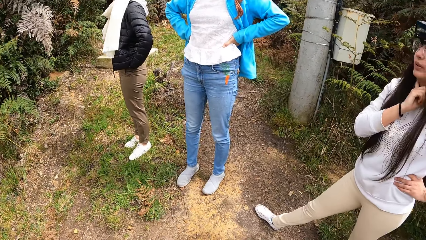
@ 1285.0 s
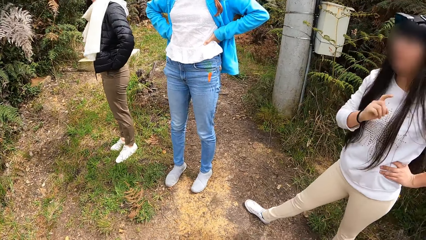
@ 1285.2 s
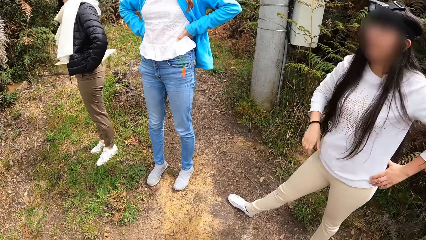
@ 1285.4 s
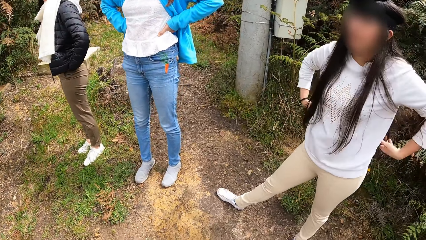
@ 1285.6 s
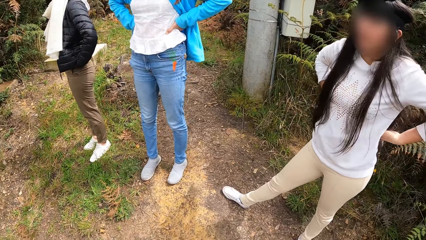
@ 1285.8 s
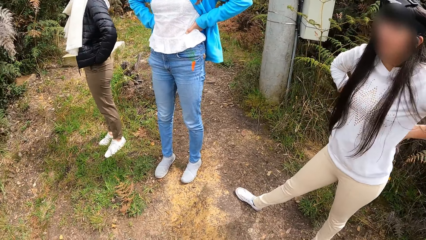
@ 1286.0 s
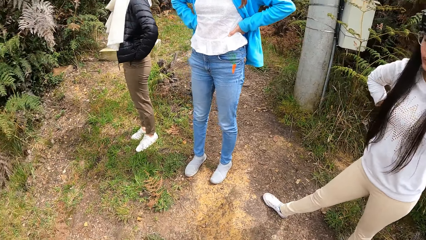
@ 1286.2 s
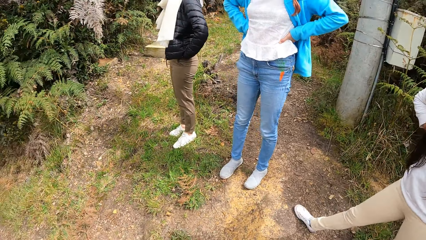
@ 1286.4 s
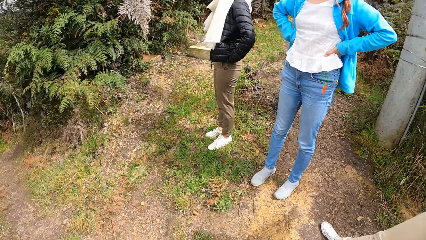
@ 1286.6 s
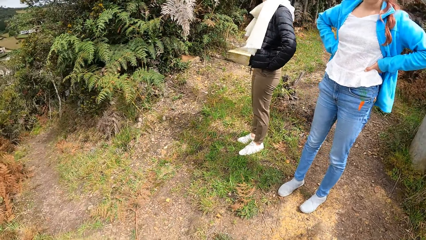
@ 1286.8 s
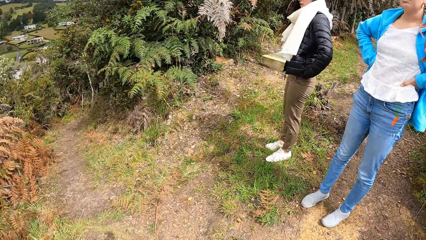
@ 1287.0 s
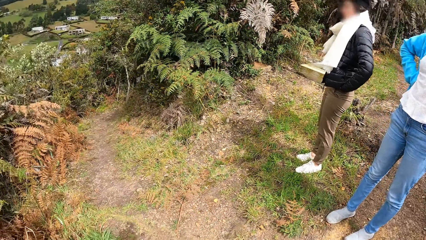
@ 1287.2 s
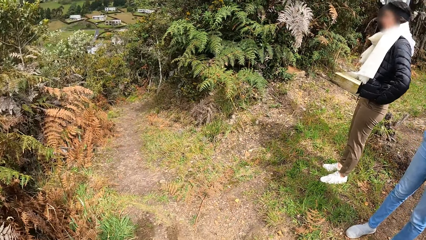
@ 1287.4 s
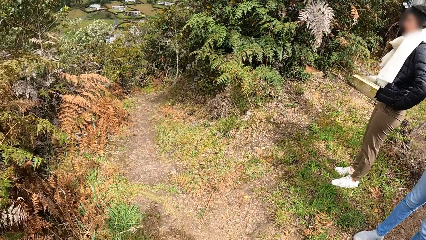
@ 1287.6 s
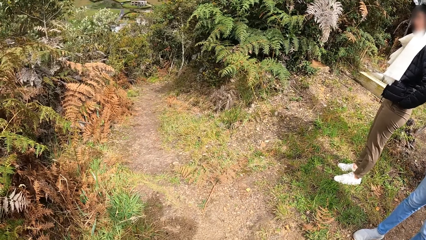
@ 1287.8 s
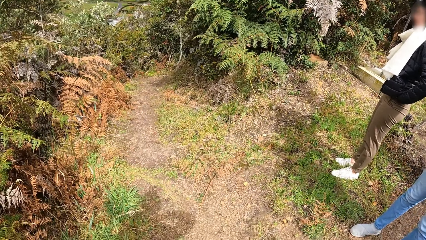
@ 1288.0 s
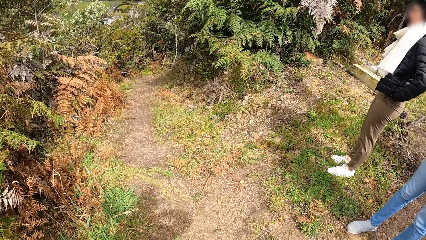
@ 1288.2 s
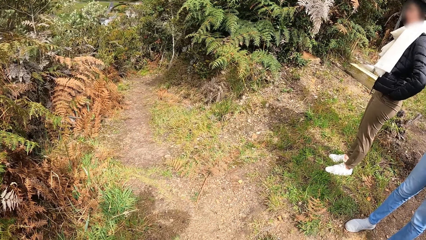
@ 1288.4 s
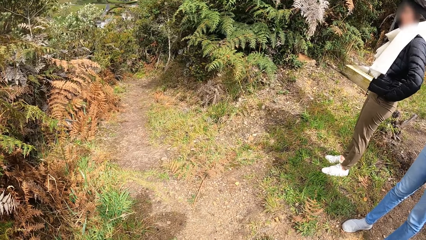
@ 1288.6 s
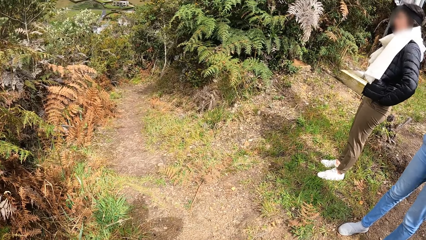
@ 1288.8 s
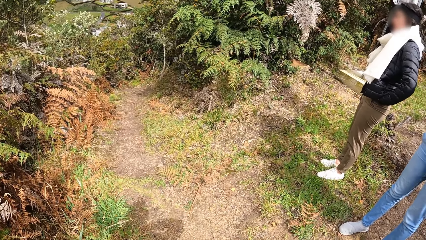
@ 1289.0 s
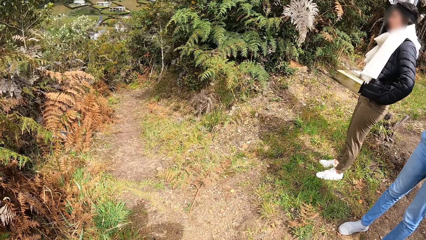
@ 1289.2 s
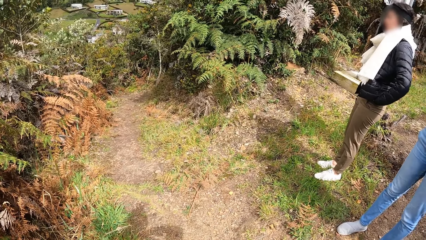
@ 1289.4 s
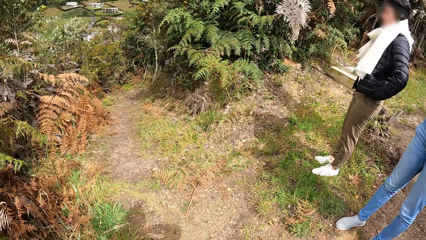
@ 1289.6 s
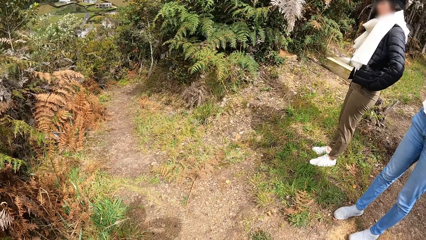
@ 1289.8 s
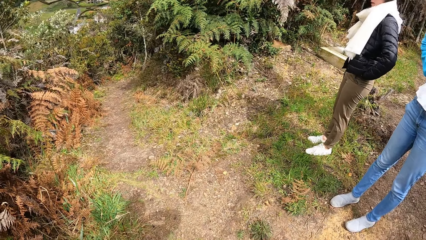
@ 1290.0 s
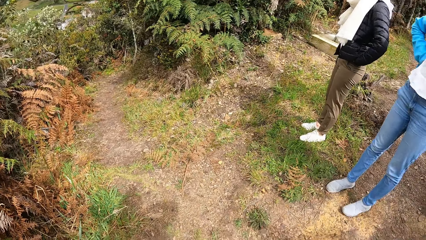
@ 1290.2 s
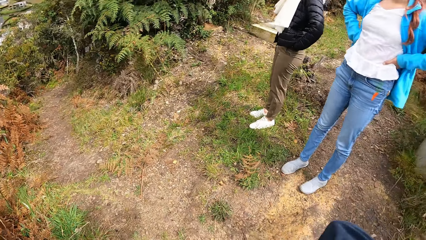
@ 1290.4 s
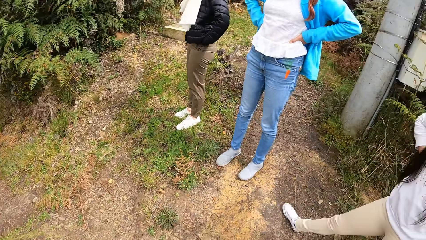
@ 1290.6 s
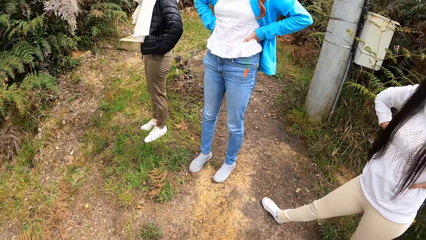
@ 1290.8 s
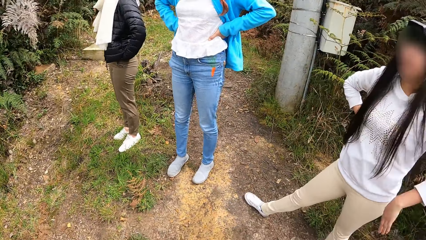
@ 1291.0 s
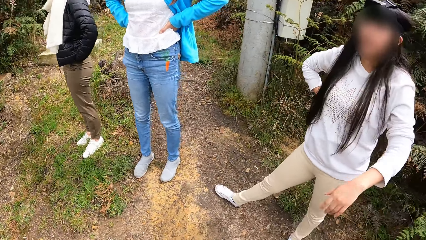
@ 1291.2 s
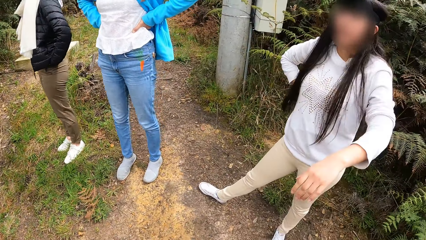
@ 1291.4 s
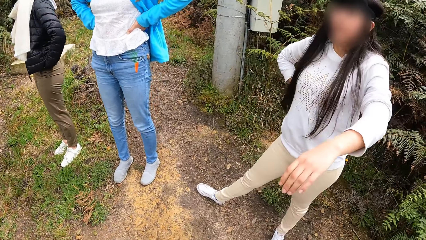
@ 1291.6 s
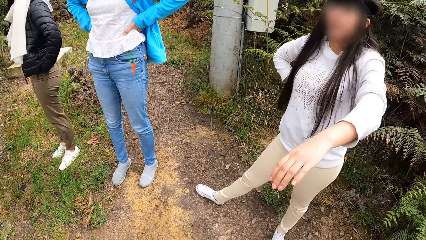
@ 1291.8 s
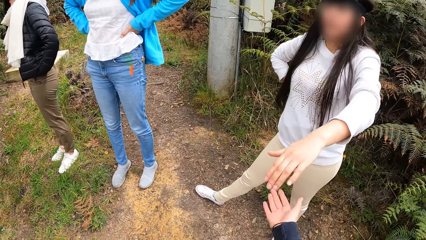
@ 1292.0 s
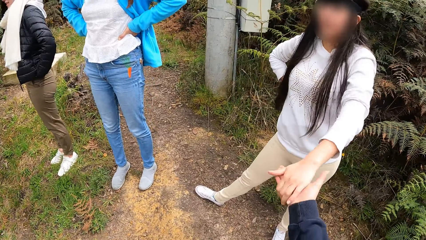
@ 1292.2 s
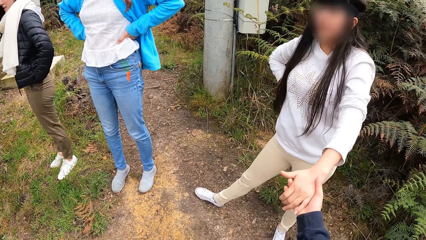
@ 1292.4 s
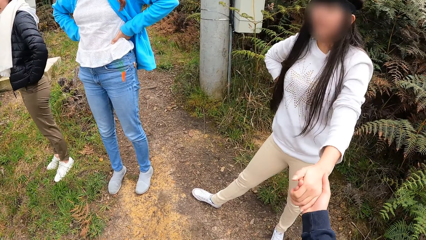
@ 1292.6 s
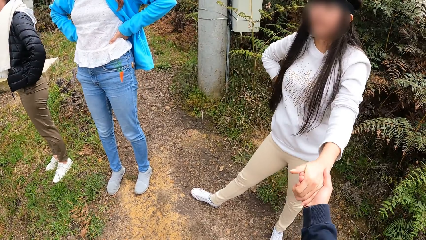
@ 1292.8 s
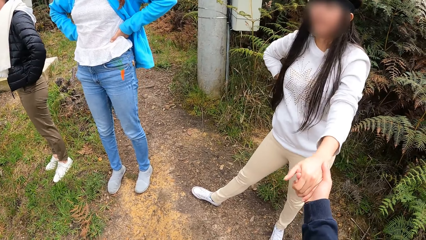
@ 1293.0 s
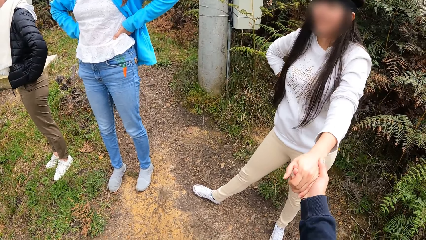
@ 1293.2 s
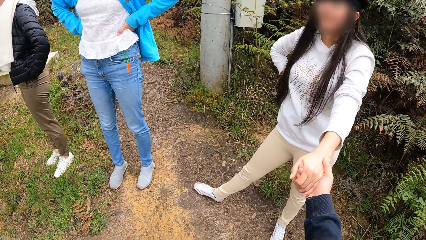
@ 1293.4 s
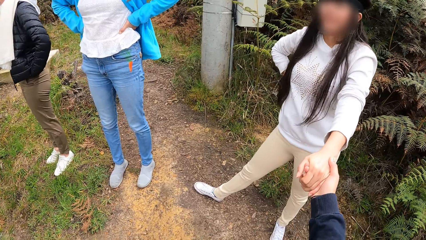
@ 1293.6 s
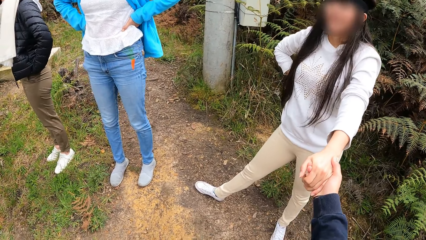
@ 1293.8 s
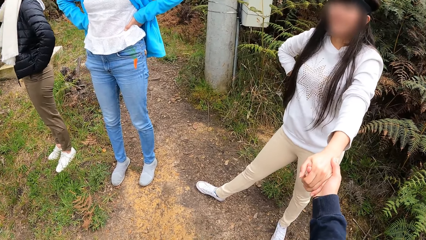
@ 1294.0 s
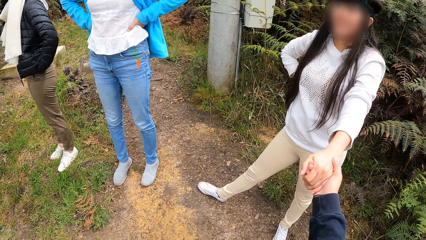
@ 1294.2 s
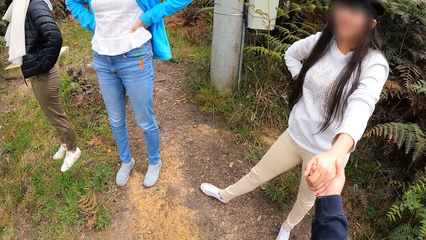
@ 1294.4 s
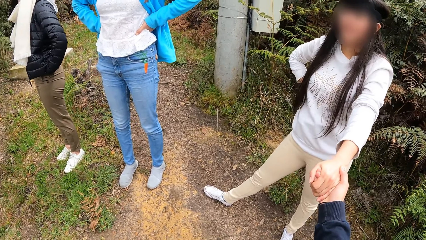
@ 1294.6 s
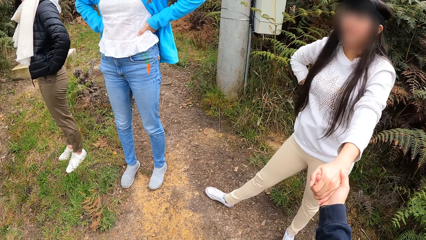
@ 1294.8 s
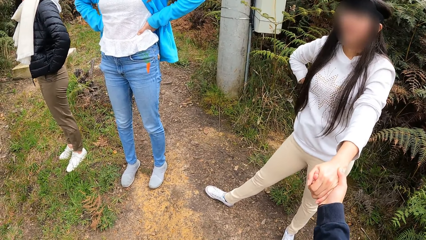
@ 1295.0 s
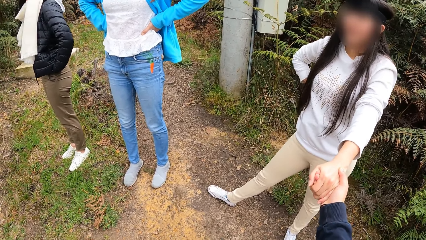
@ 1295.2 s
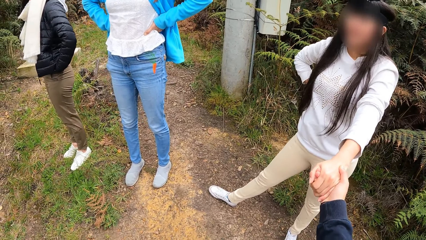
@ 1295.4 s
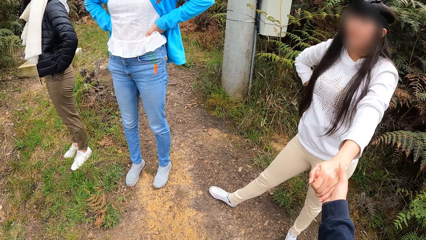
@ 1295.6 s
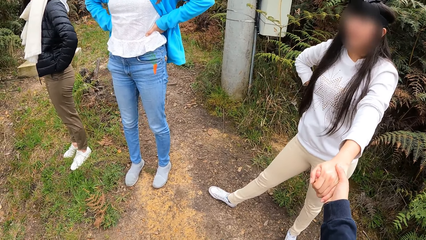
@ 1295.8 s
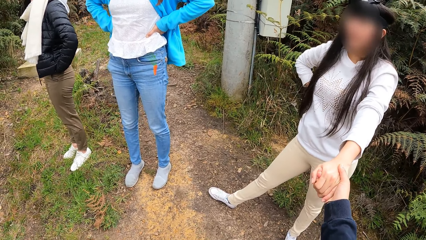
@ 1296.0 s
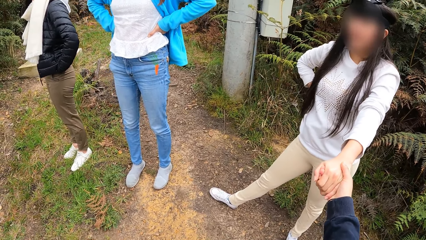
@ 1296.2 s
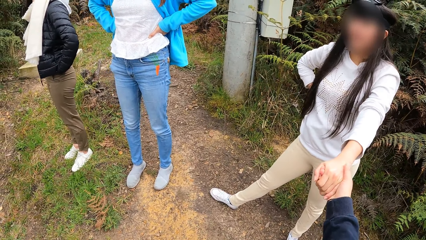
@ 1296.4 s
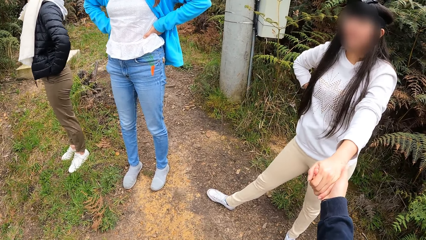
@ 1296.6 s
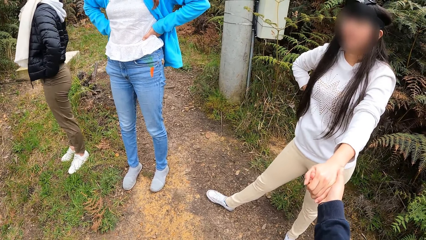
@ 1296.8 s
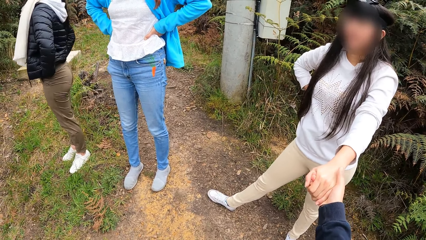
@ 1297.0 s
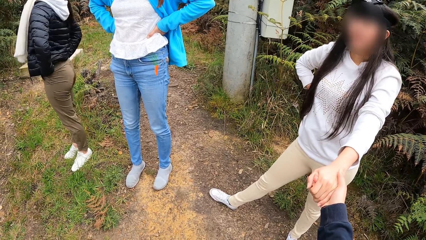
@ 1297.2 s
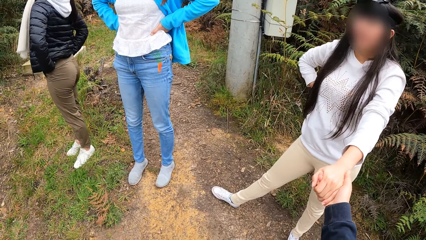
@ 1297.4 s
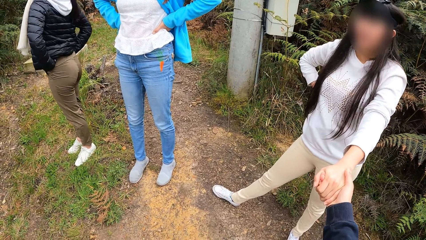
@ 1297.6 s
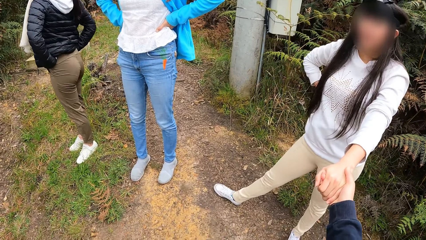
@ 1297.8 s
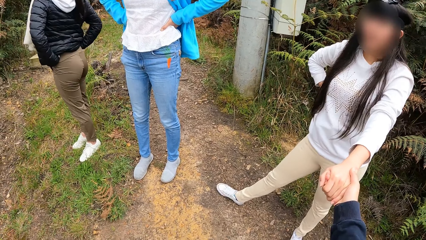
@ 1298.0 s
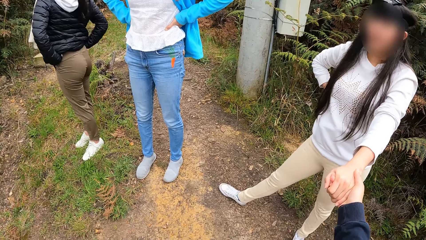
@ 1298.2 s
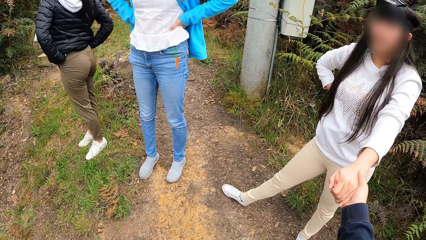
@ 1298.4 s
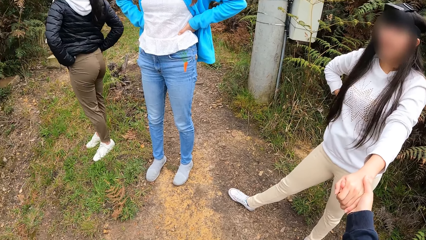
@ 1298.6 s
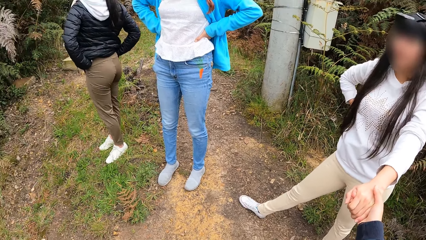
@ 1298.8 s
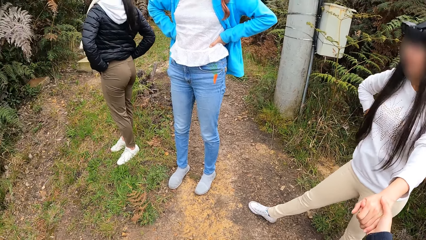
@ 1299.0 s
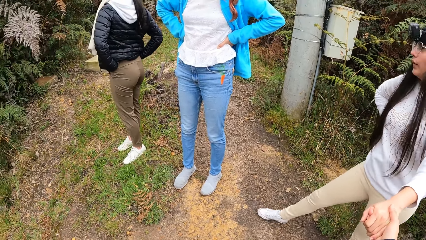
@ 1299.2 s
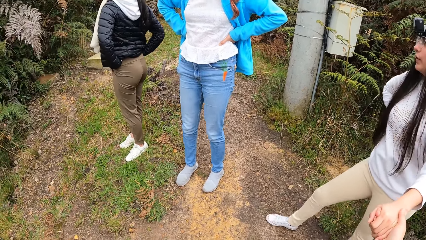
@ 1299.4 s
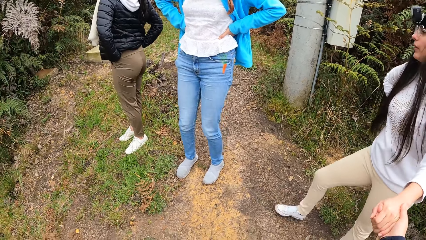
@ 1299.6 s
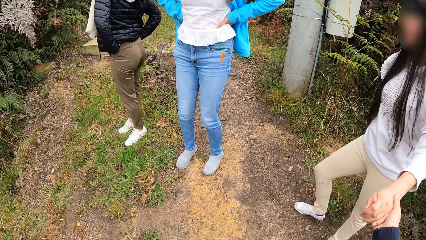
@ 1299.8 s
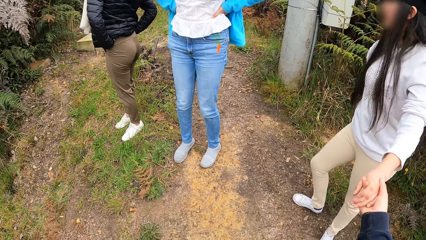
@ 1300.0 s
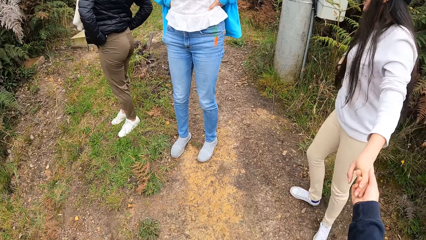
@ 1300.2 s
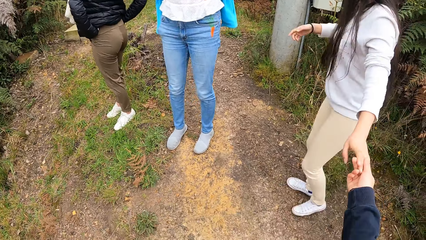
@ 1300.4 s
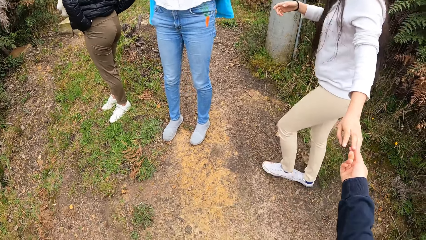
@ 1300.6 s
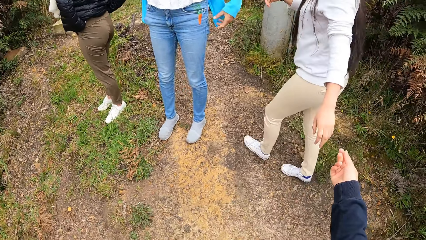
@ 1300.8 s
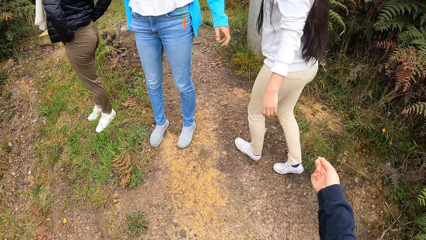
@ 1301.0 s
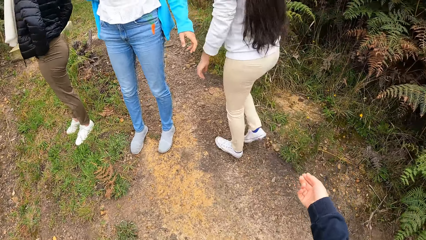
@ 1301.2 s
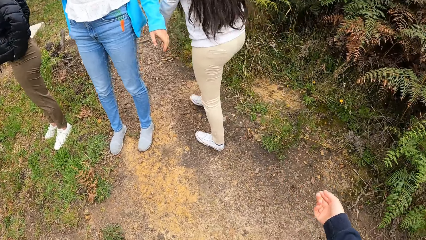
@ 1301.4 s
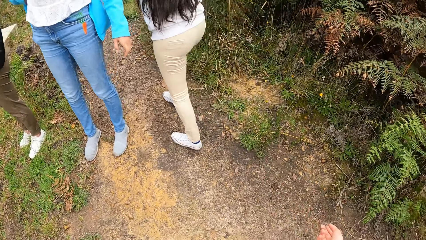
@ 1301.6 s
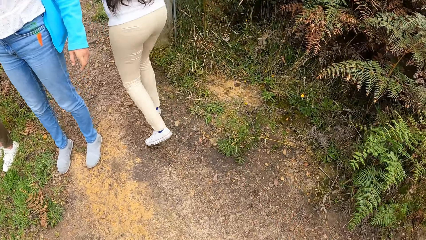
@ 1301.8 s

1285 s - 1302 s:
The camera wearer talks to a woman. They look around. They talk to the woman. They interact with the woman. The woman holds the right hand of the camera wearer with her left hand. The woman removes her left hand from the right hand of the camera wearer.
